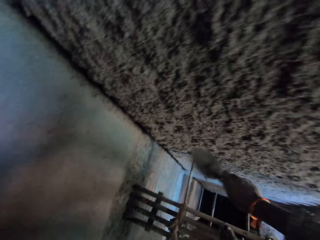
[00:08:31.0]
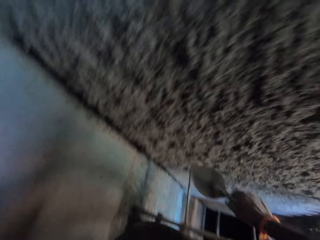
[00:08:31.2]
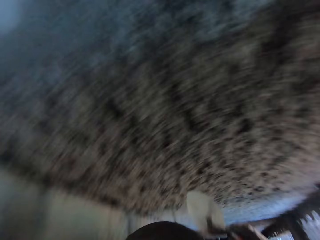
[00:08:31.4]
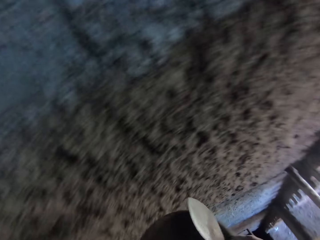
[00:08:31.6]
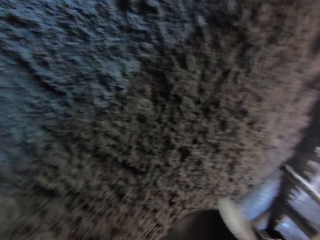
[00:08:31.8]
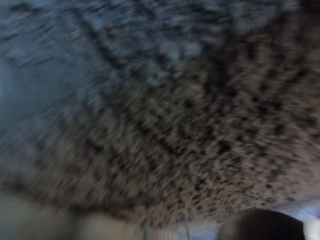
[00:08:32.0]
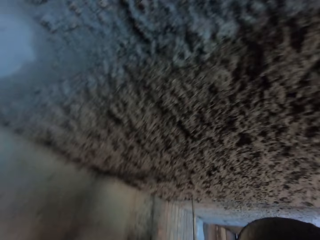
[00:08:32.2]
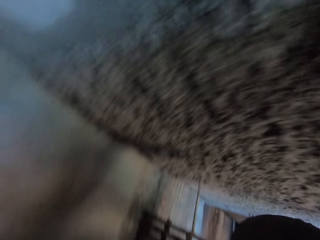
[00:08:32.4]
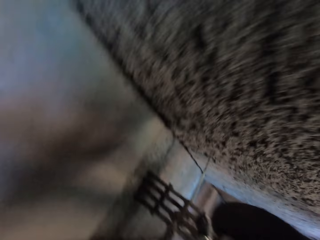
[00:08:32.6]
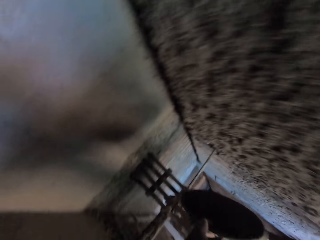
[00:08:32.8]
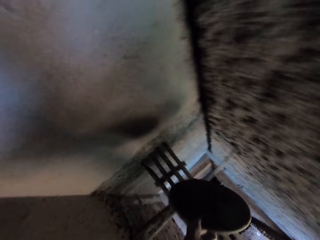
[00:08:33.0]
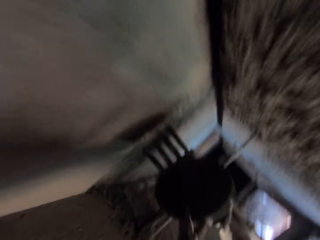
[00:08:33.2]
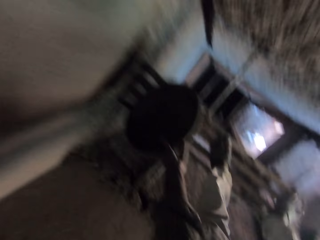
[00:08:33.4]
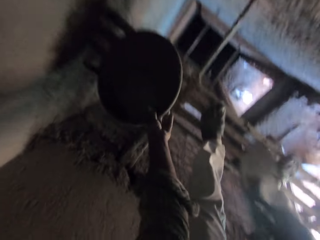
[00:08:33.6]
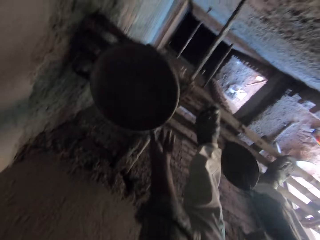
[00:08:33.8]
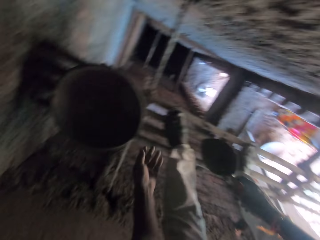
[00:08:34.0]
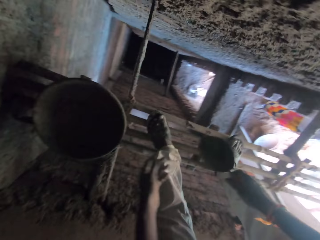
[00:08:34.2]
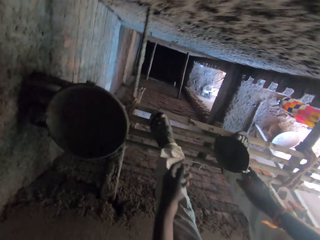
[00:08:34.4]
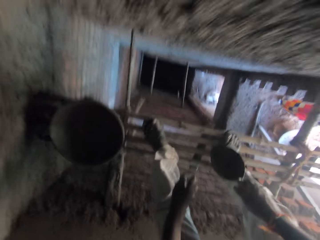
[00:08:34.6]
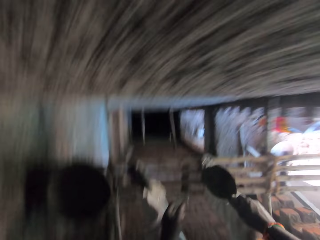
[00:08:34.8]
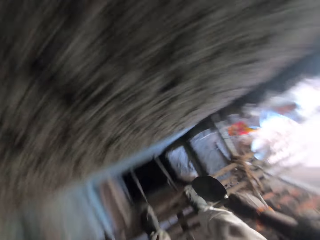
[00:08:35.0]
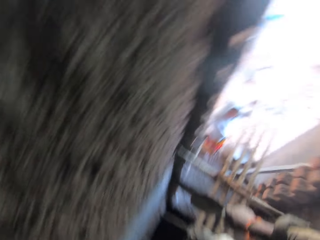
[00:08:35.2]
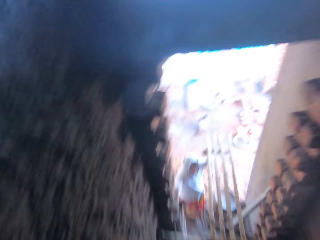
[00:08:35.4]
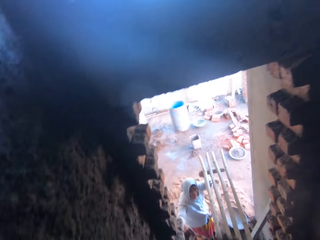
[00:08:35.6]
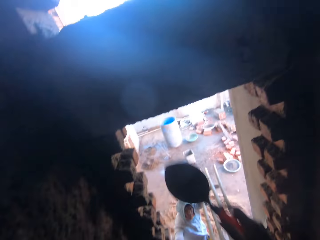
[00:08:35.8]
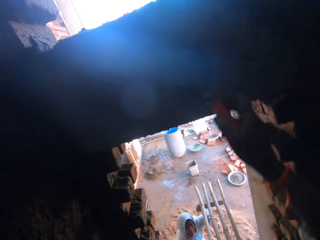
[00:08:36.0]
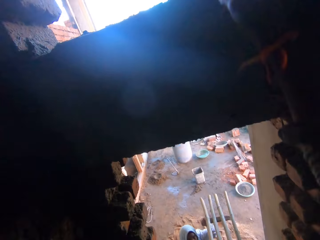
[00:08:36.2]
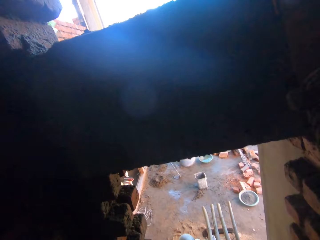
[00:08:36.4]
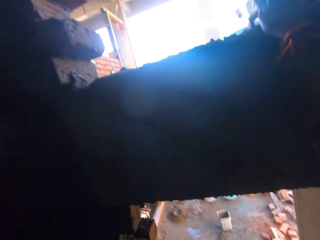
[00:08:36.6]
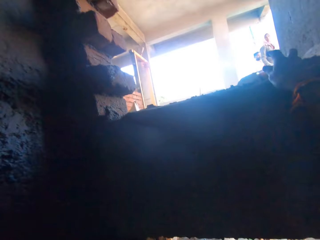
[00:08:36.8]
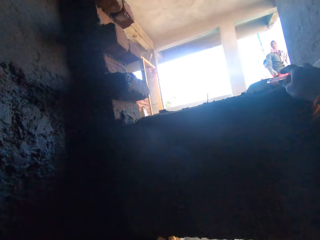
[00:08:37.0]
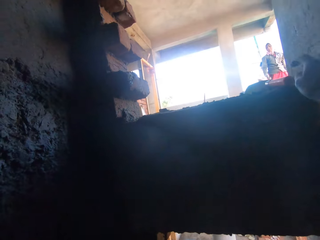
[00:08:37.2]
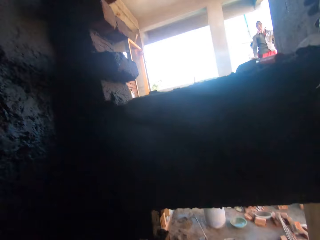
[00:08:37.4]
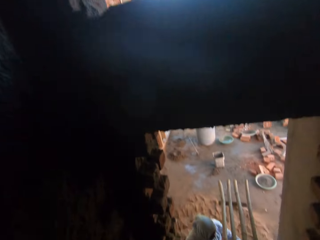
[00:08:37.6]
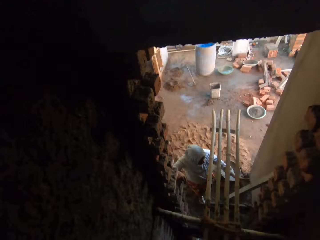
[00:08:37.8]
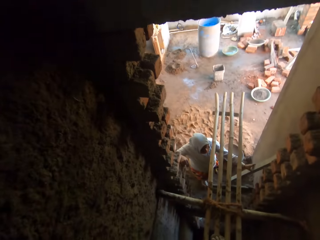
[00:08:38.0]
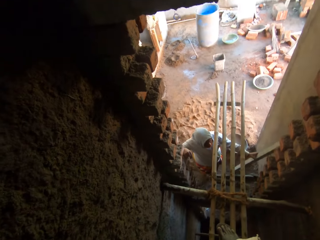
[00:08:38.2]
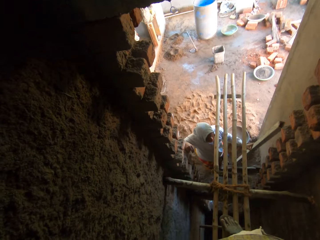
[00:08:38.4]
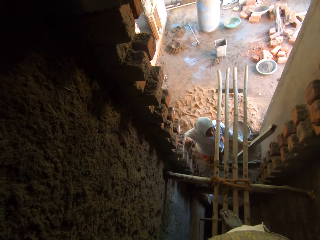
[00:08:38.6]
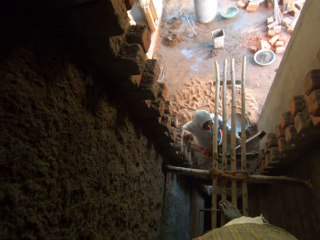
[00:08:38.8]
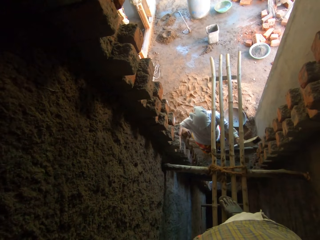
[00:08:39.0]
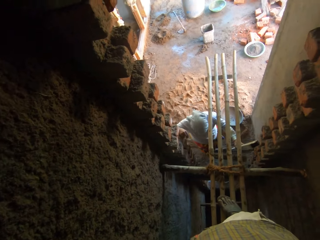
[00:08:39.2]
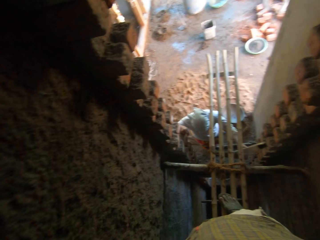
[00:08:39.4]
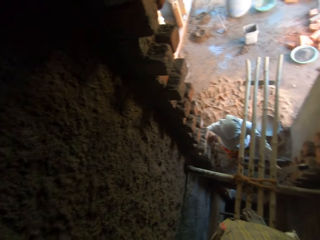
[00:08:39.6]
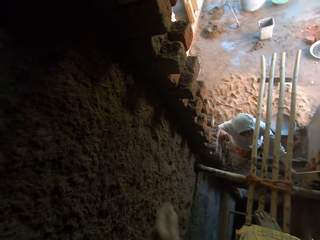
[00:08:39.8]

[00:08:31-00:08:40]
The camera wearer throws the mortar on the wall of the building with the hand trowel in his right hand. He holds the head pan with his right hand. He looks at the wall. He drops the head pan on the scaffold with his left hand. He holds the trowel. He keeps the hand trowel on the pillar of the building with his right hand. A woman picks a metal pole from the wall of the building with her left hand. The woman moves the wood.

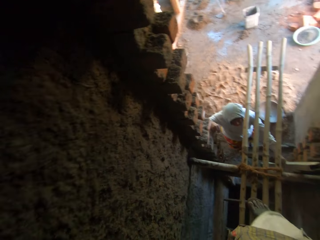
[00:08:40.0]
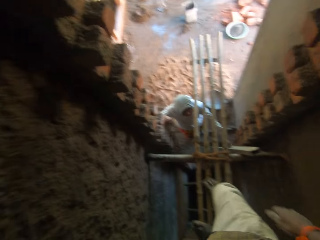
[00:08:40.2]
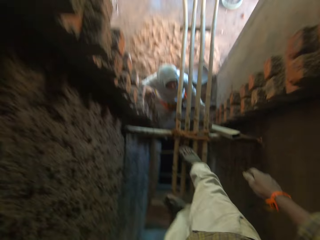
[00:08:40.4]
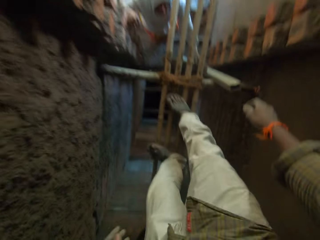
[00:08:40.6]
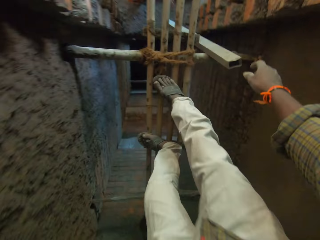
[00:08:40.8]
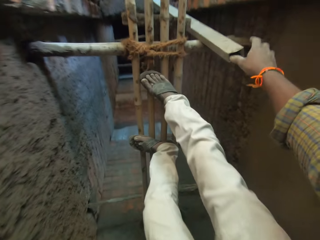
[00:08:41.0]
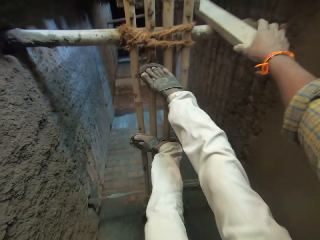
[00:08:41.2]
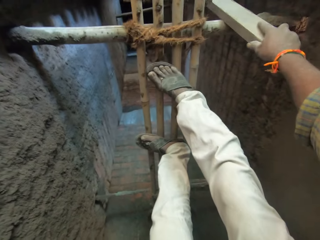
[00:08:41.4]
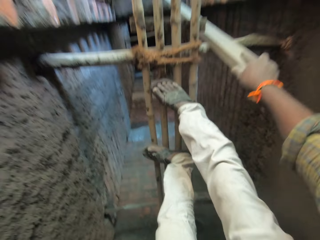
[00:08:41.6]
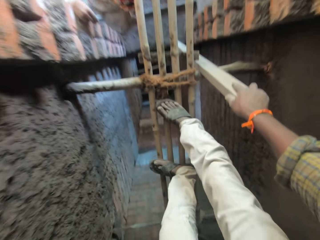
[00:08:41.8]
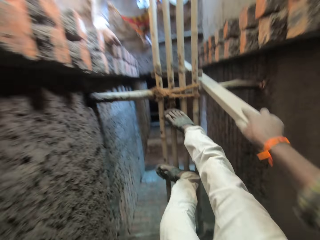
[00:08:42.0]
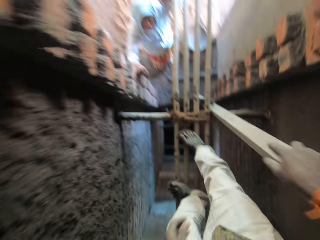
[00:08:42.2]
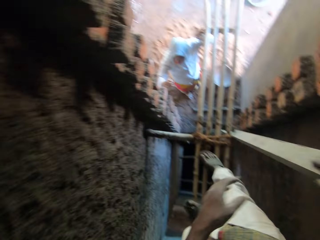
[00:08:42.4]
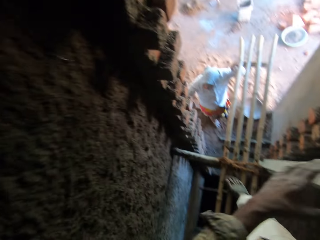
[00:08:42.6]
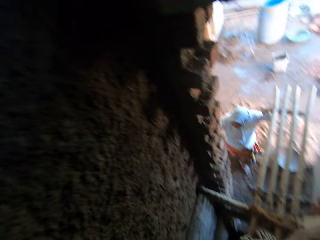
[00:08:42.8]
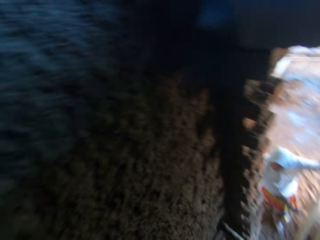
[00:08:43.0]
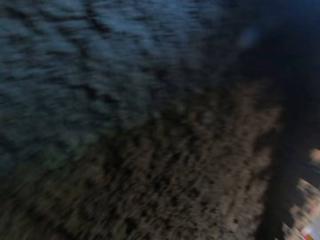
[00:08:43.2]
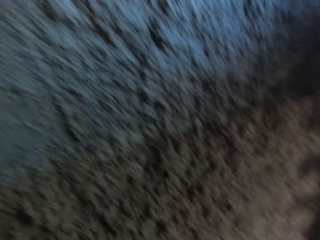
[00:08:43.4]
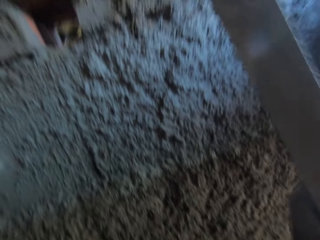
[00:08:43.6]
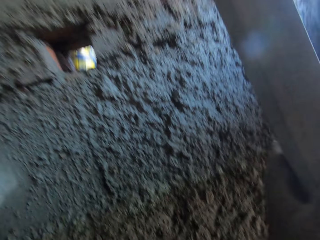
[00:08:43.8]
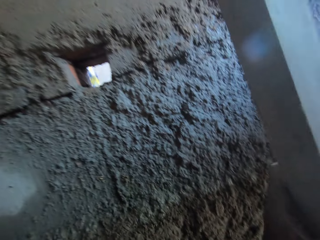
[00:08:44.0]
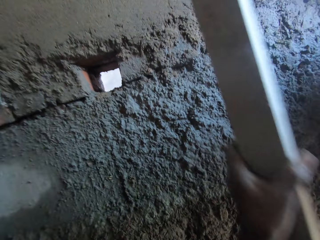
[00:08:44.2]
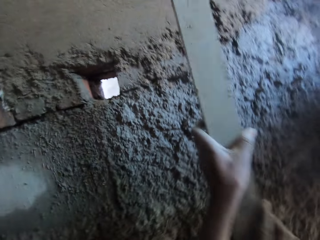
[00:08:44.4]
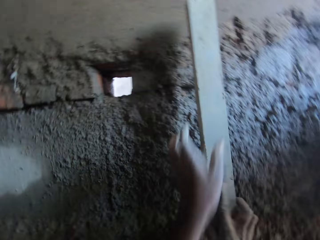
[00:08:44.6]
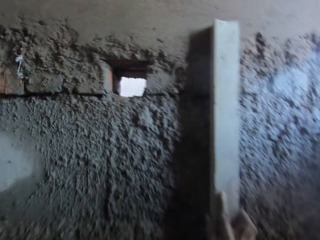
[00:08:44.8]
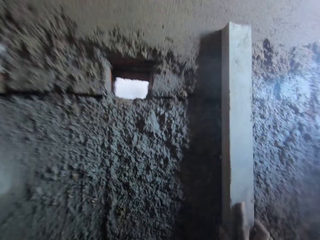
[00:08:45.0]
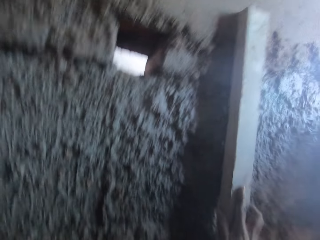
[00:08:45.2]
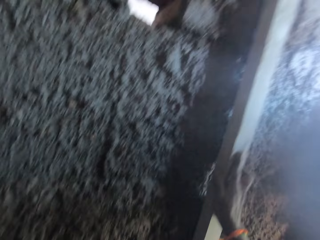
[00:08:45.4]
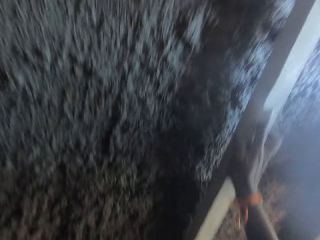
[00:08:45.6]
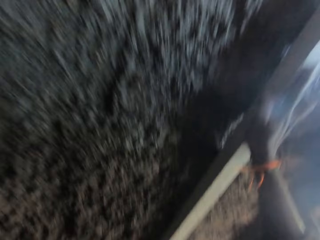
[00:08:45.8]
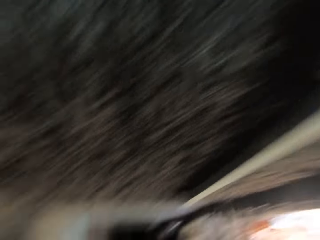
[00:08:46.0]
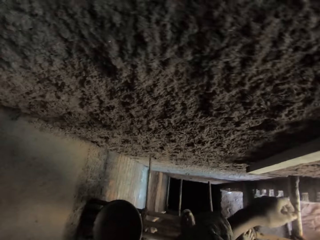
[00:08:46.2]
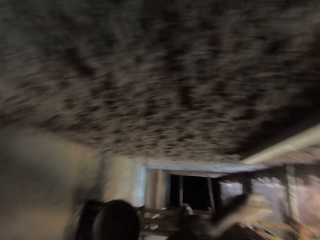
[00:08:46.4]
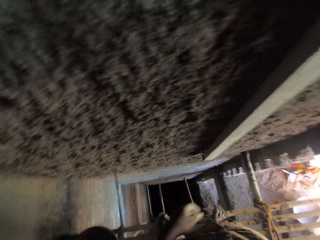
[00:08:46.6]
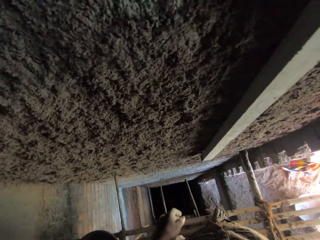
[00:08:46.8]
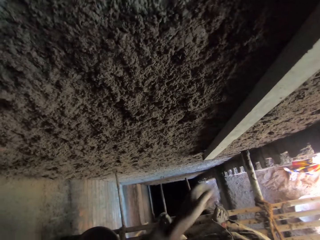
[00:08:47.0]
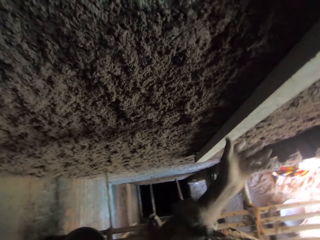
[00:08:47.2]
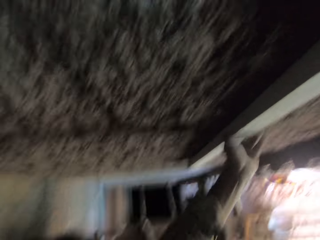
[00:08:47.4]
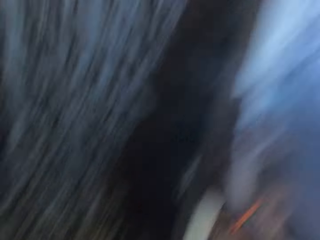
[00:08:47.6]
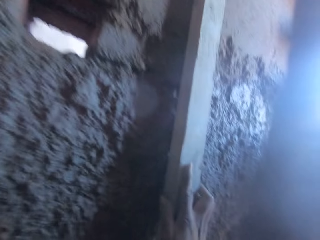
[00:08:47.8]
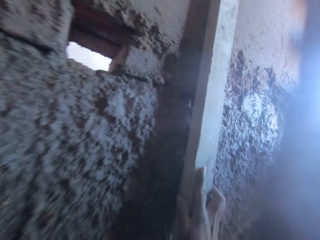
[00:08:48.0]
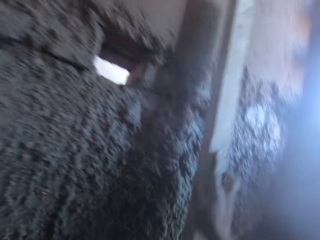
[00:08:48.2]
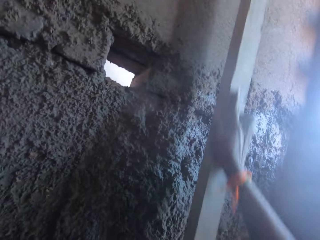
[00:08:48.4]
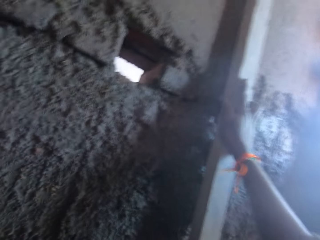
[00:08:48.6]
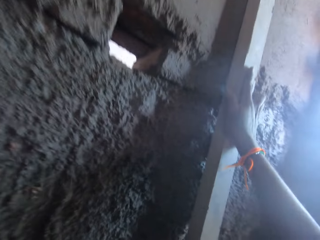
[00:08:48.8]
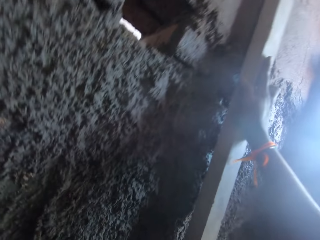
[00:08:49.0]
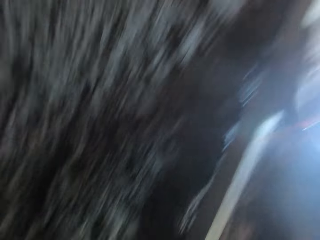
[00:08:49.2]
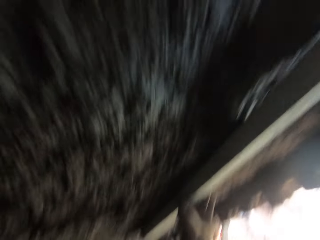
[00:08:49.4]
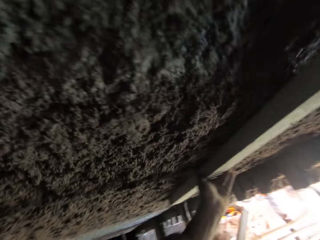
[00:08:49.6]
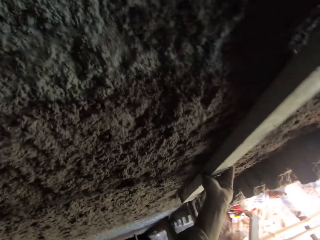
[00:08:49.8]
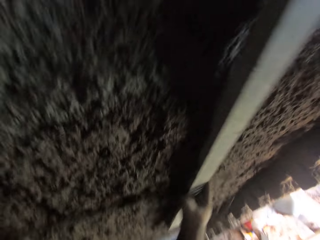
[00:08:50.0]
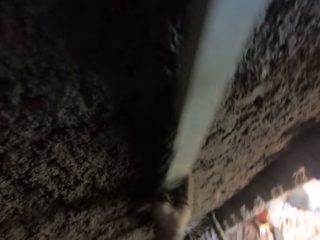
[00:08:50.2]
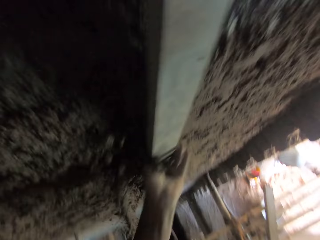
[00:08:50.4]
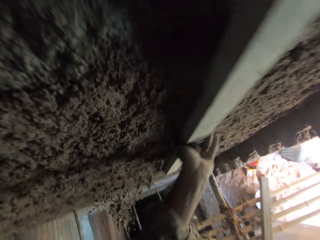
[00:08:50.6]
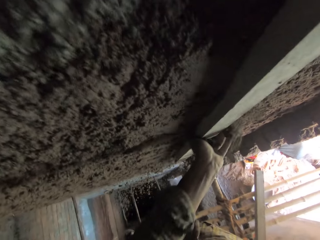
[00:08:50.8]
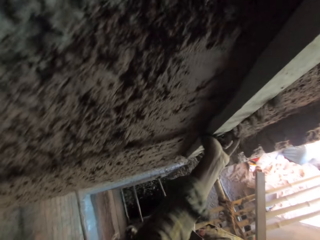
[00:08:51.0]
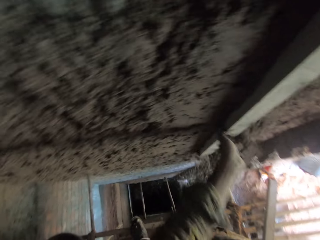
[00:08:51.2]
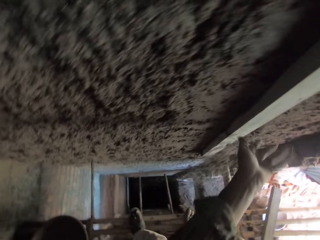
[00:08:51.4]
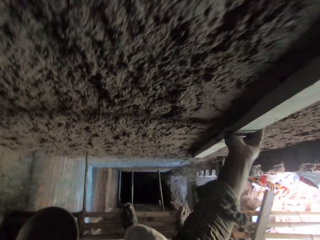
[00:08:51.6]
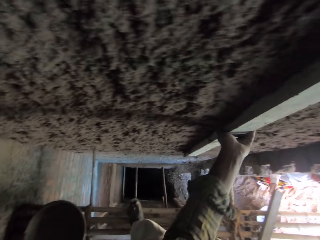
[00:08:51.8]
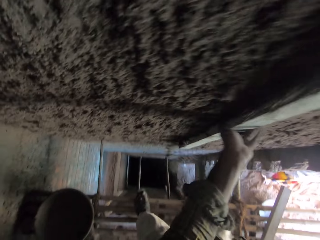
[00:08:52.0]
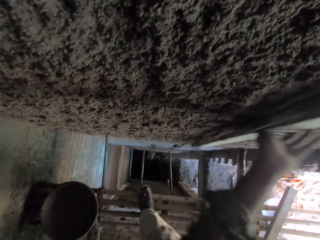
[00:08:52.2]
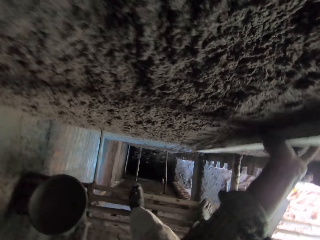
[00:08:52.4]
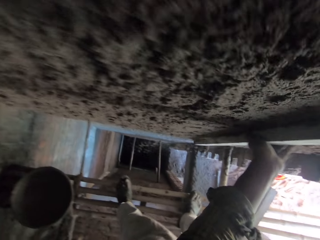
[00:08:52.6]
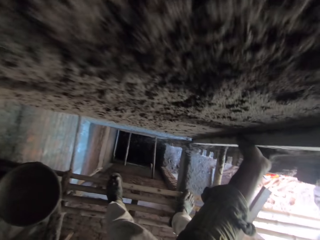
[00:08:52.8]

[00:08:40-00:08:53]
A woman places the metal pole or wood on the scaffold with her left hand. The camera wearer picks up the metal pole from the scaffold with his right hand. He holds the metal pole with both hands. He places the metal pole on the wall of the building with his right hand. He removes the metal pole on the wall of the building with his right hand. He places the metal pole on the wall of the building with his right hand. He looks at the wood on the wall. He holds the metal pole with his left hand. He removes the metal pole on the wall of the building with both hands. He places the metal pole on the wall of the building with both hands. He smoothens the wall of the building with the metal pole in his hands. The woman adjusts a metal pole on the scaffold with her right hand.
